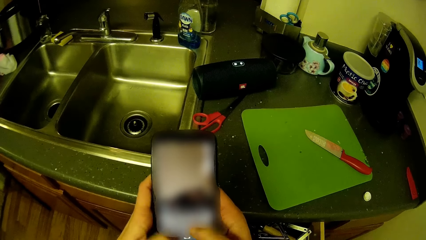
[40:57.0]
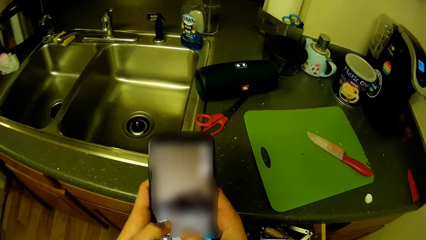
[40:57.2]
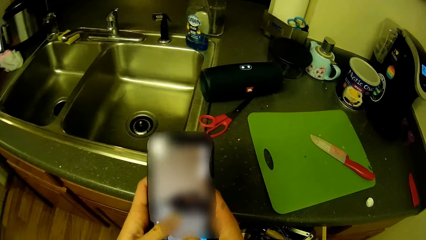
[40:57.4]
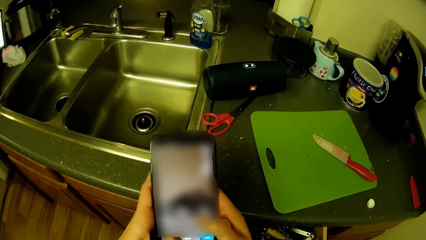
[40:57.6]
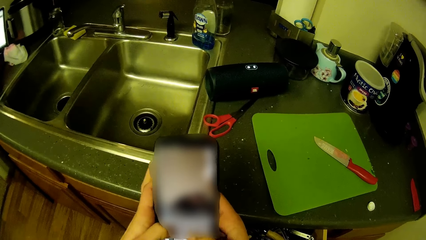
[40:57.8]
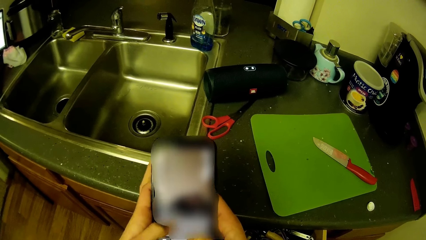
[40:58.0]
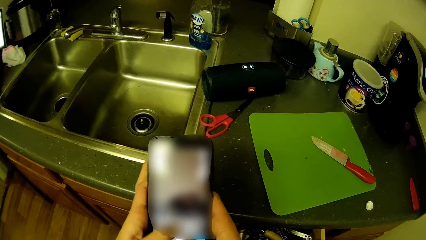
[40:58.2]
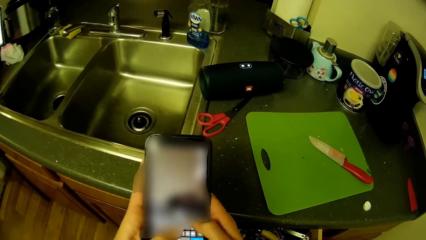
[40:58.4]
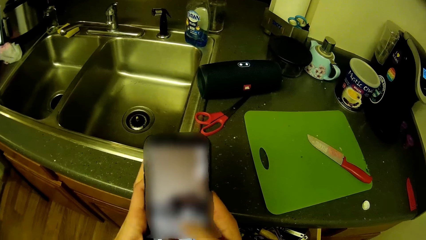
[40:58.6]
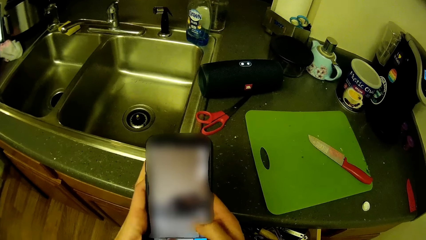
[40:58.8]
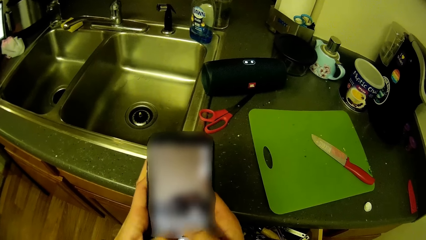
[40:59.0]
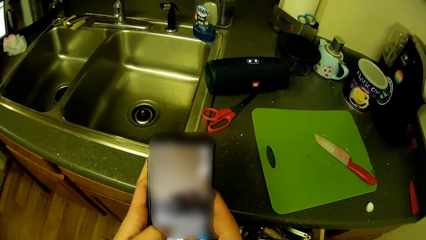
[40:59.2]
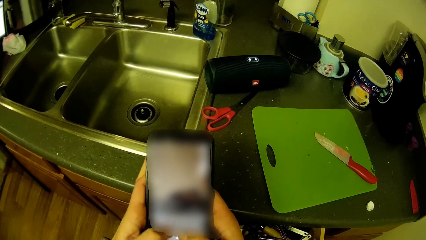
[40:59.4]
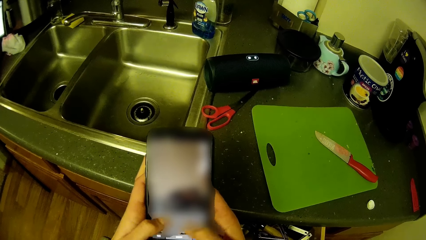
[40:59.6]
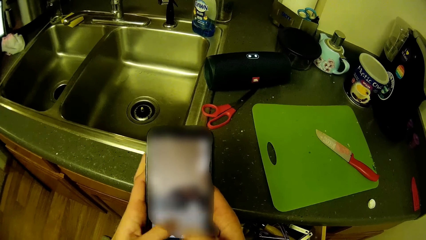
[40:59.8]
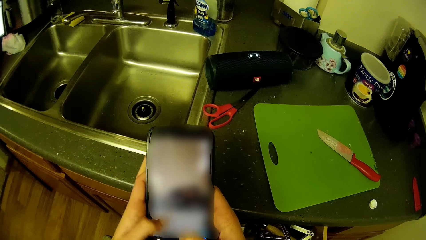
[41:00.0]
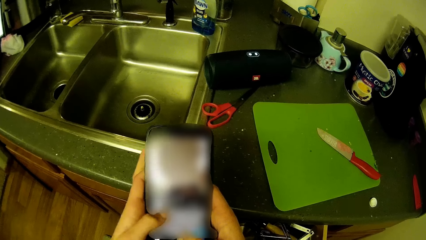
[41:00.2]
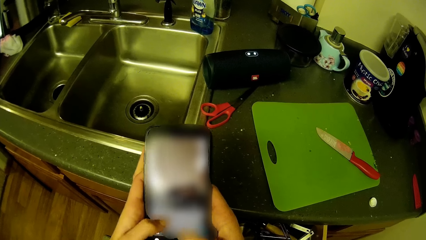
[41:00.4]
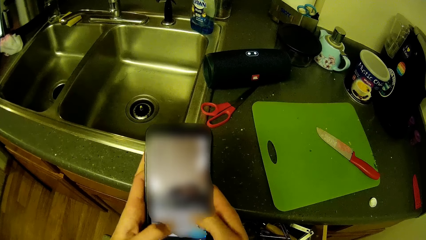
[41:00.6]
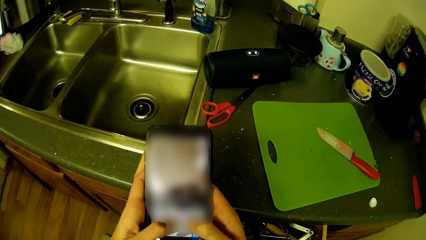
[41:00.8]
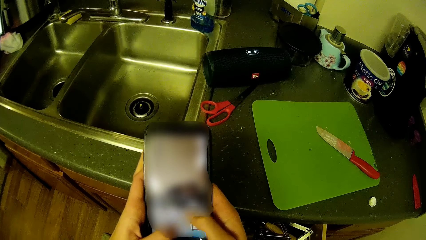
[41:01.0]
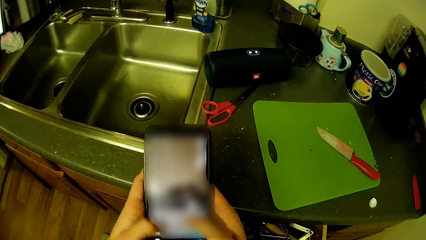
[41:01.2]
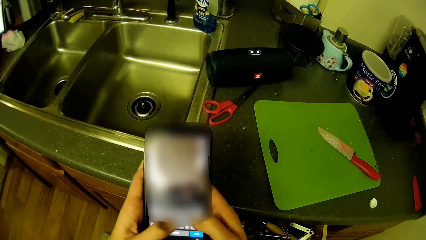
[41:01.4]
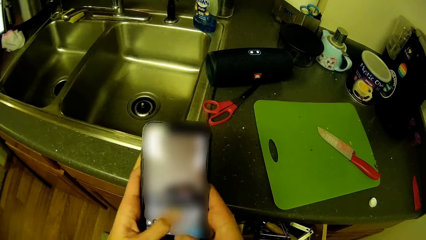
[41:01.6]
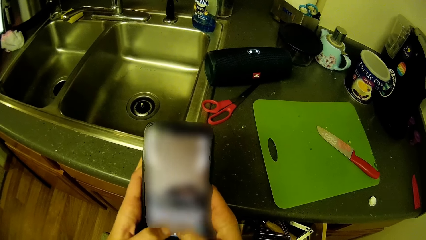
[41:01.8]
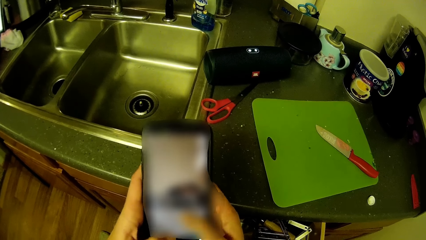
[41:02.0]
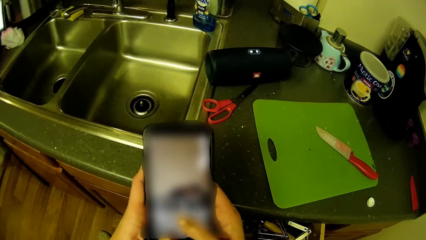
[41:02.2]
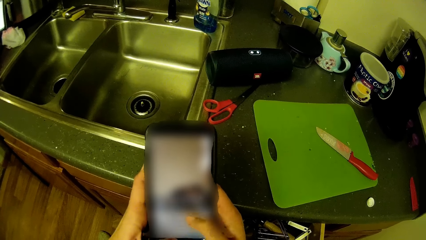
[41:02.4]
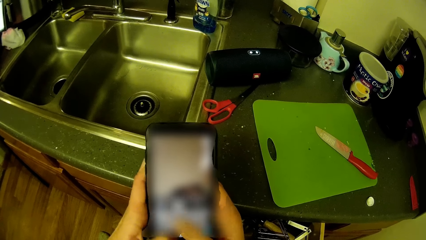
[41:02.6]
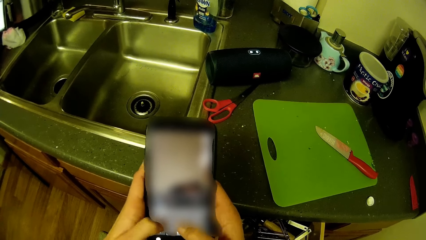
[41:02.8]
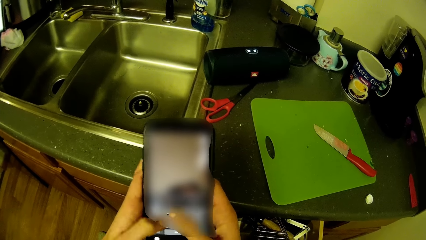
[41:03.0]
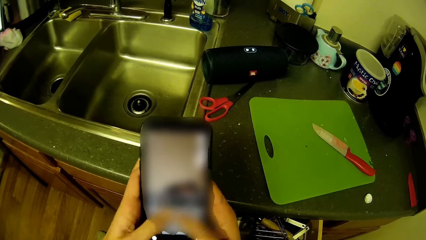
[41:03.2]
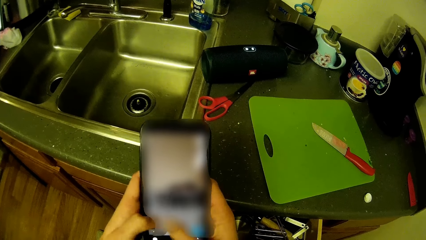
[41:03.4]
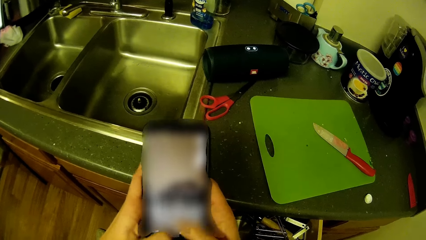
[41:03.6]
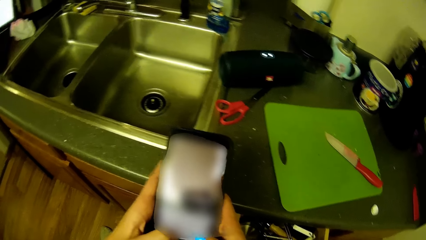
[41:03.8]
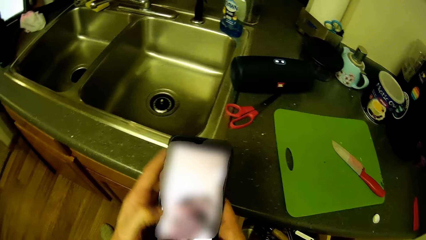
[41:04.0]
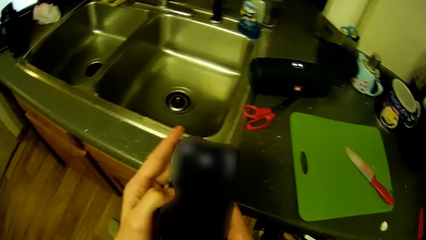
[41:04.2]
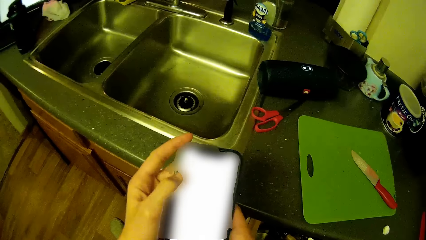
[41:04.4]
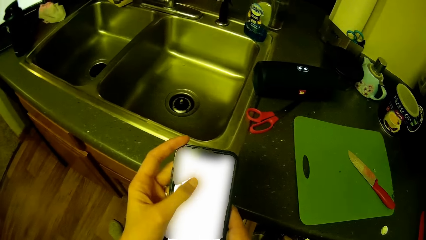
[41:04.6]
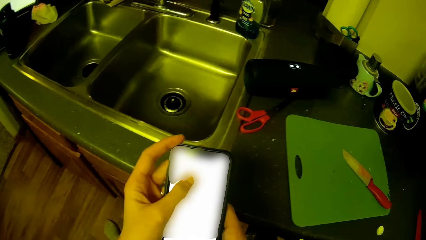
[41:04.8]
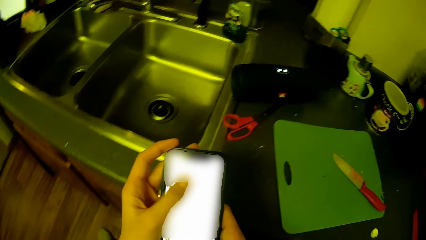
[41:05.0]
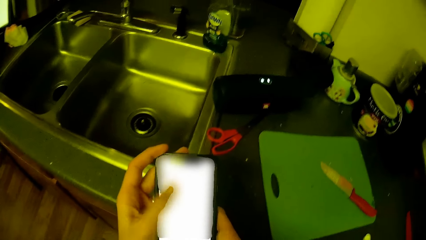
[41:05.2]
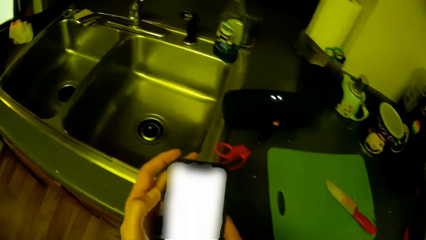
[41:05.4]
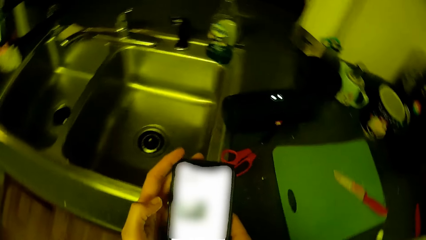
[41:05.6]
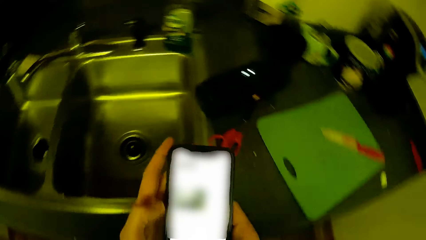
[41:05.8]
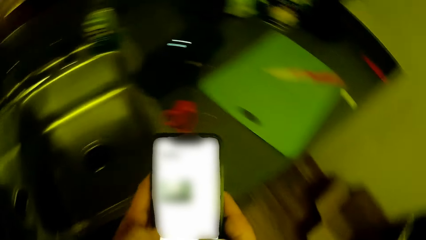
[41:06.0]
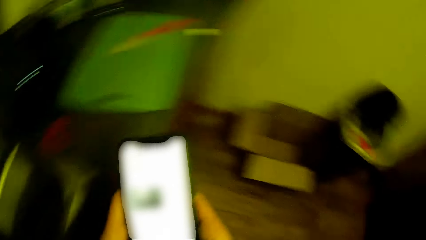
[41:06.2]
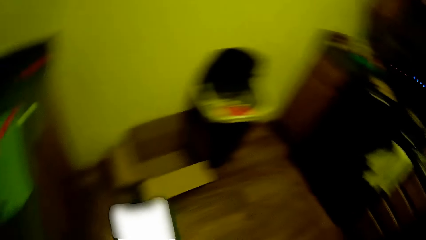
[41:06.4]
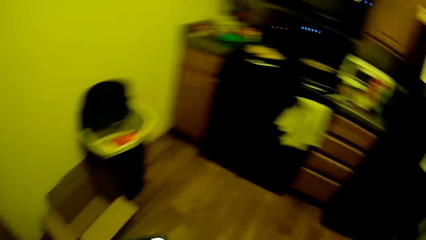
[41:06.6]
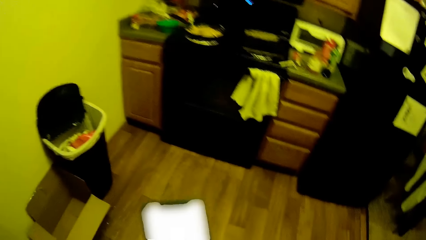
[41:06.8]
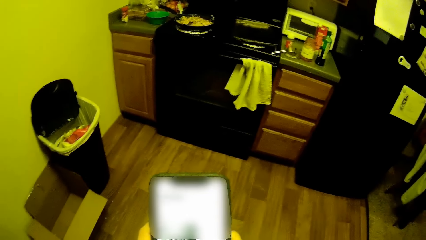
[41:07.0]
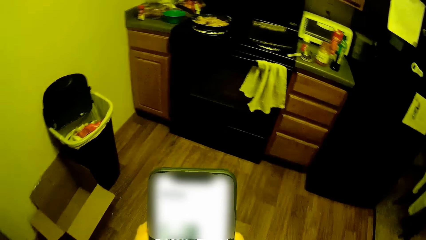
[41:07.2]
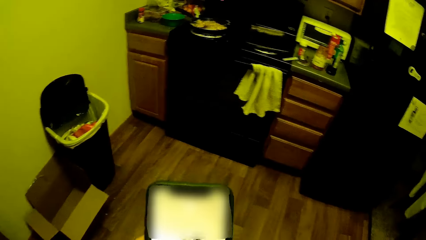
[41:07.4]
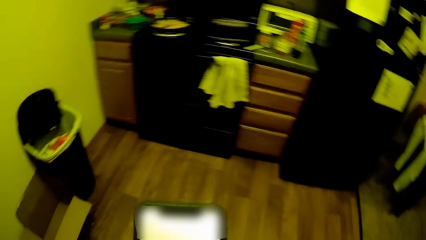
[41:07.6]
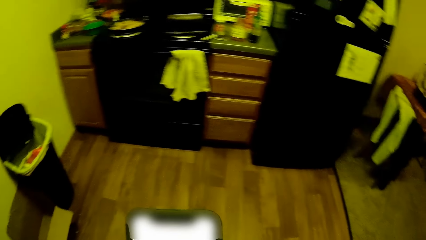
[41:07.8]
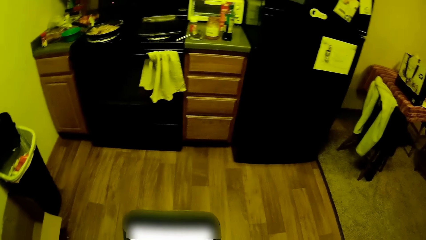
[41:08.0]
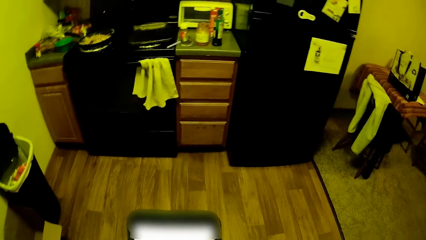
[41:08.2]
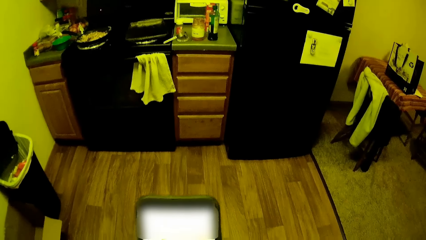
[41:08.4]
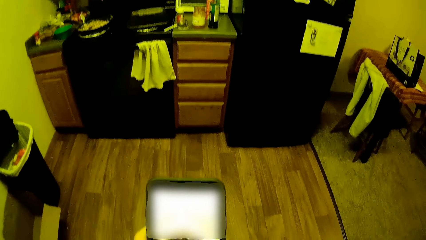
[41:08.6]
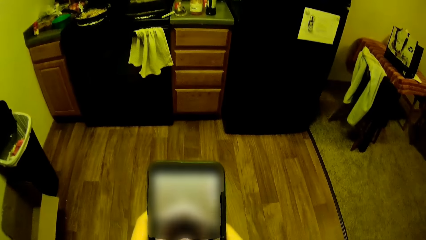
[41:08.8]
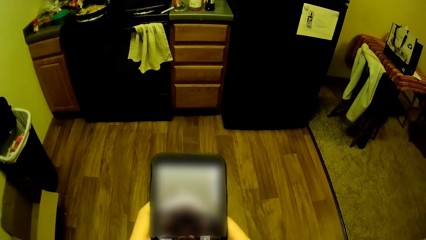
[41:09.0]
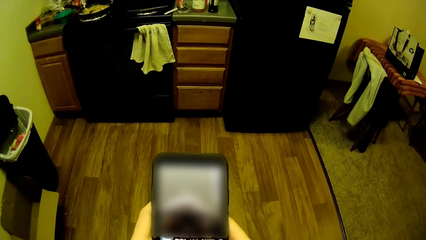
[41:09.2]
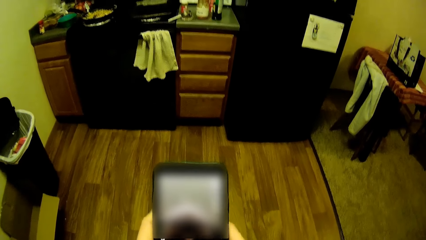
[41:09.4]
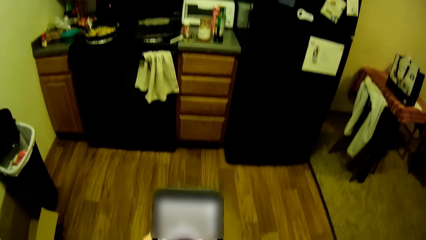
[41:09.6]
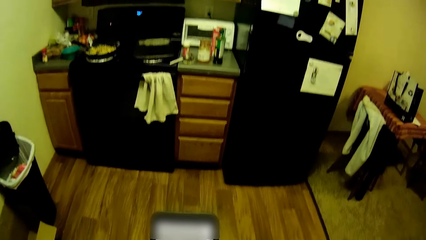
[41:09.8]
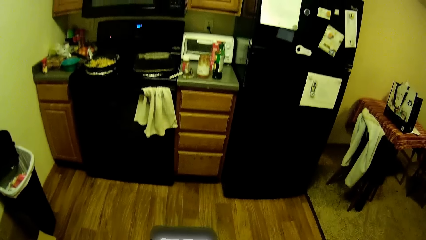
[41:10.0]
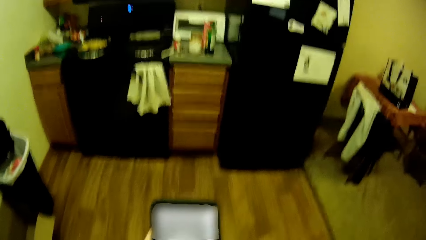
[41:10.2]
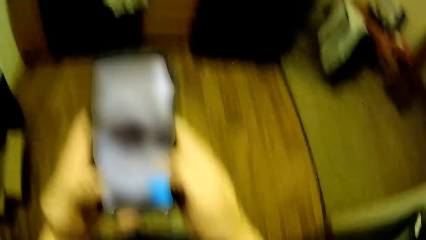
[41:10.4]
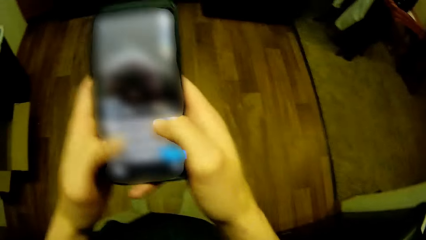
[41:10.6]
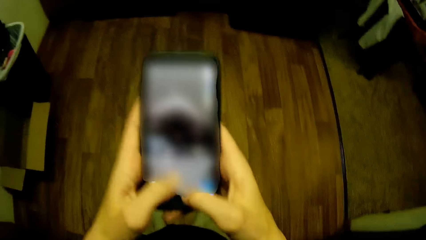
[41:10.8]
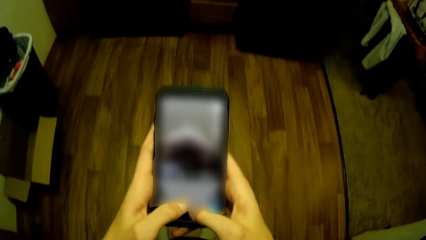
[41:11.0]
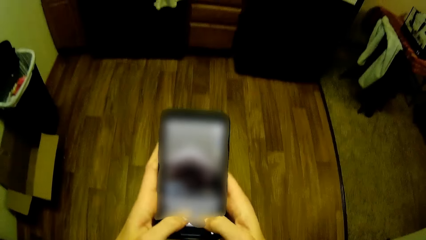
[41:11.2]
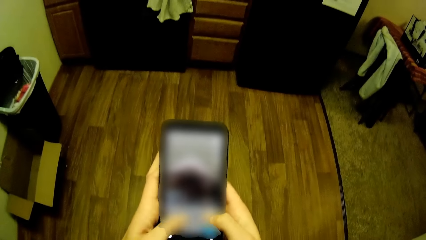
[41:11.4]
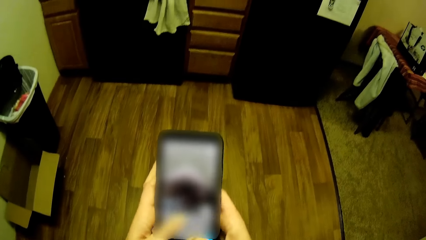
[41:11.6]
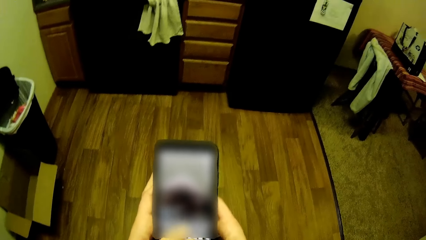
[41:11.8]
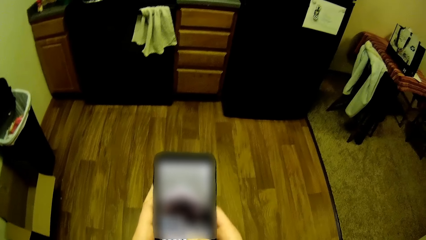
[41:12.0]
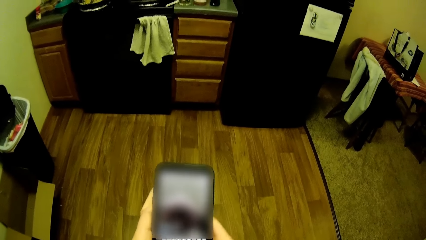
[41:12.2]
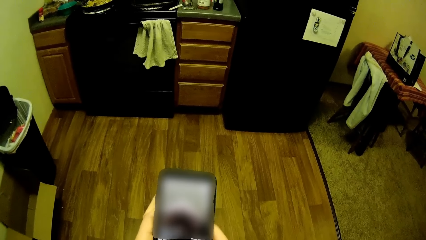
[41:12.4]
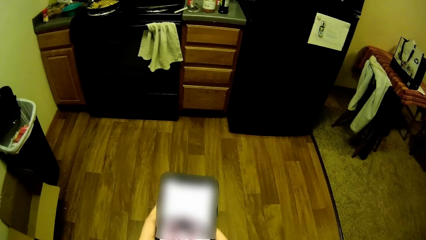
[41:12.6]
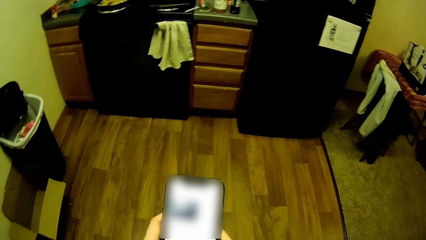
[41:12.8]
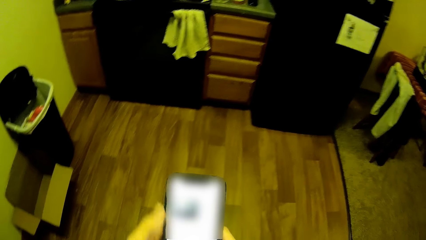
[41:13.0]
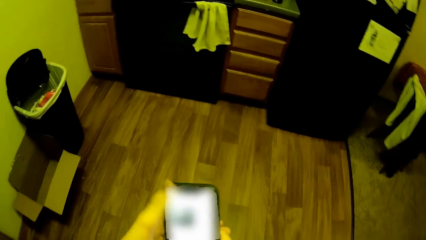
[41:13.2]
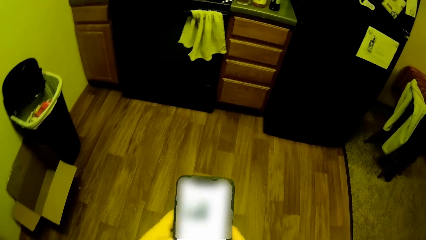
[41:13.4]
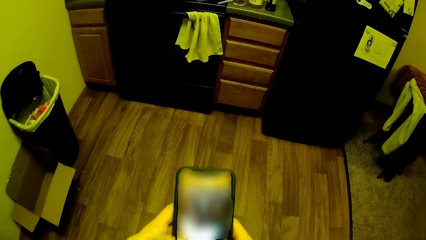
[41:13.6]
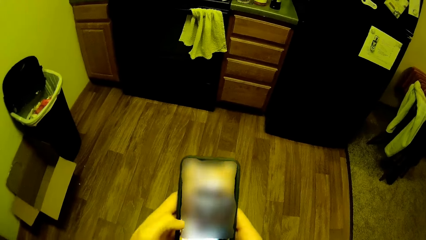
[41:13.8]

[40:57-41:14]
The camera wearer operates his phone.
